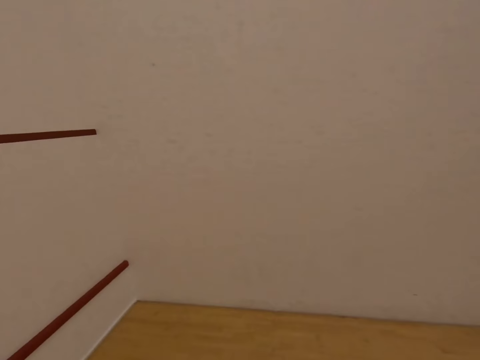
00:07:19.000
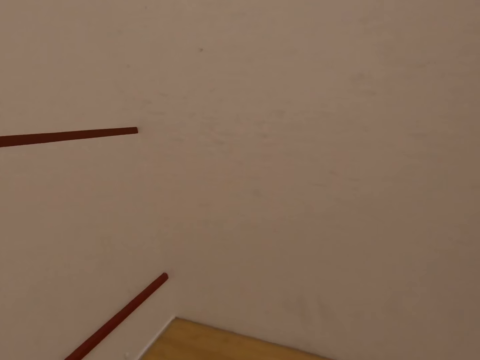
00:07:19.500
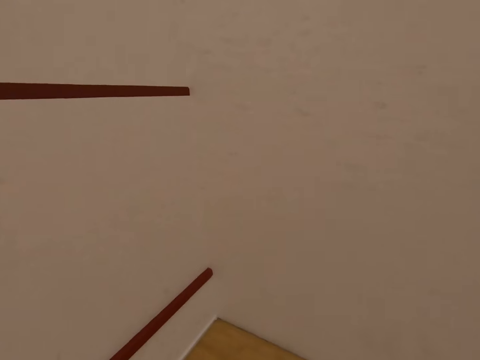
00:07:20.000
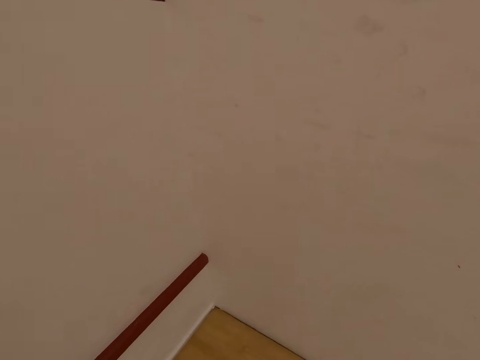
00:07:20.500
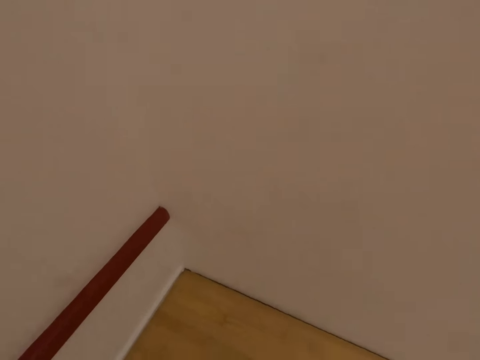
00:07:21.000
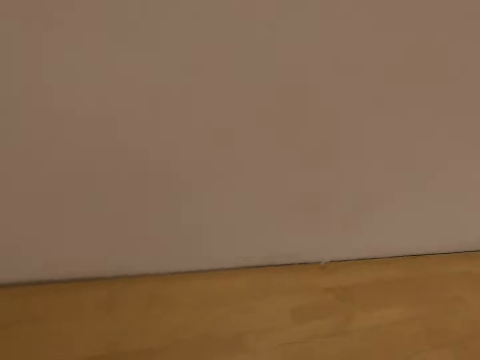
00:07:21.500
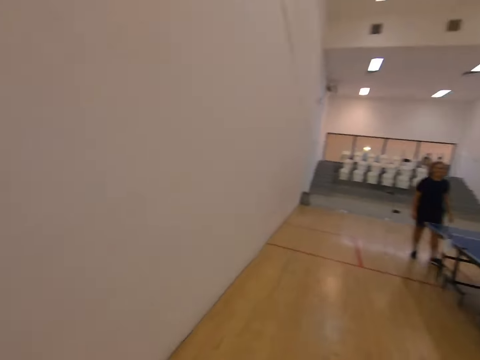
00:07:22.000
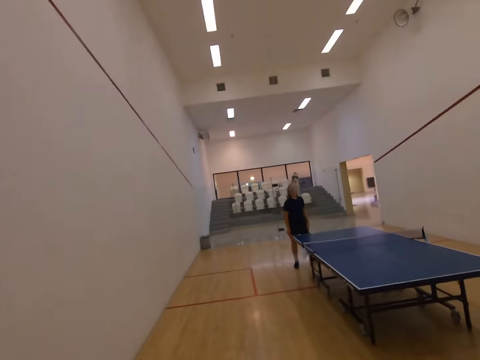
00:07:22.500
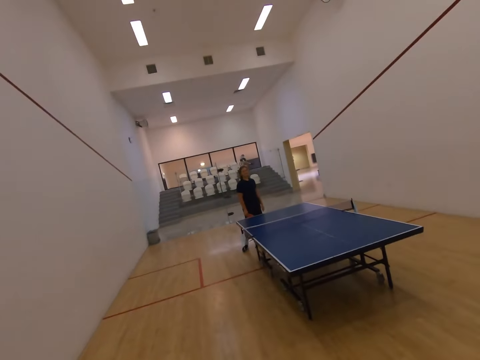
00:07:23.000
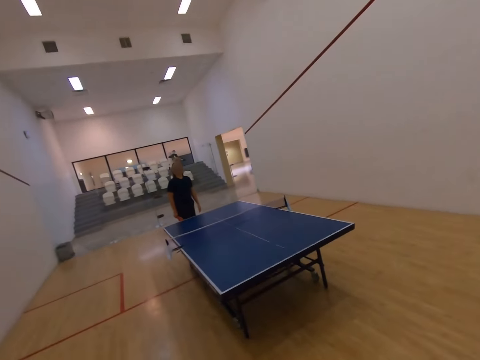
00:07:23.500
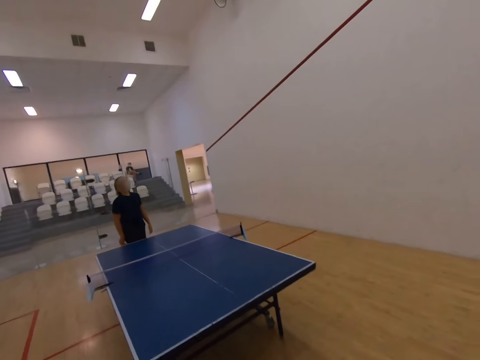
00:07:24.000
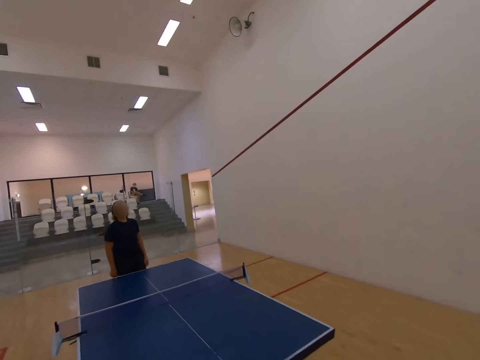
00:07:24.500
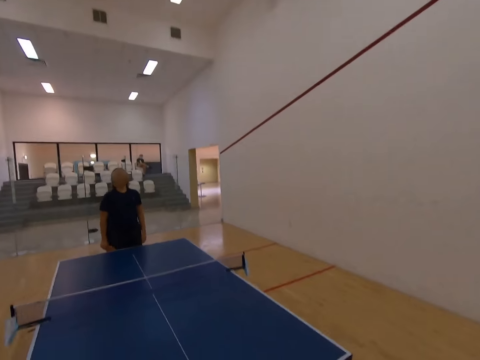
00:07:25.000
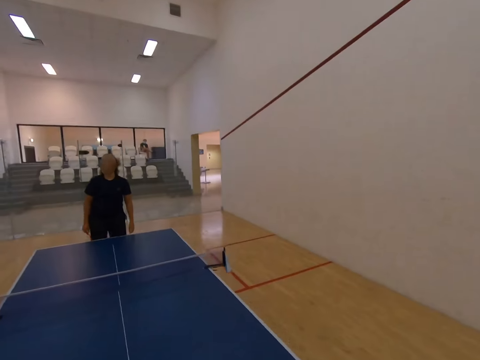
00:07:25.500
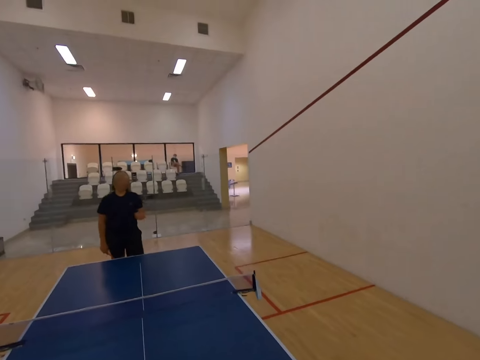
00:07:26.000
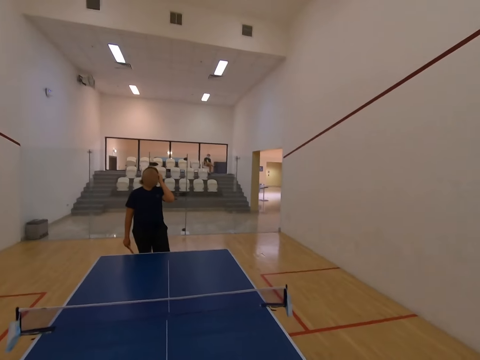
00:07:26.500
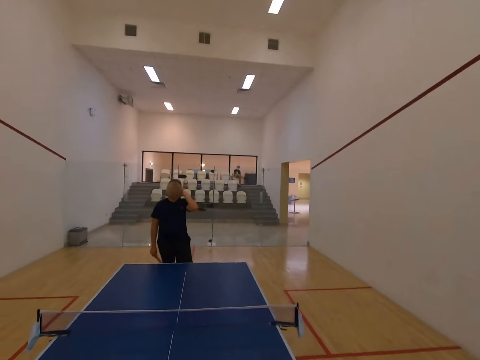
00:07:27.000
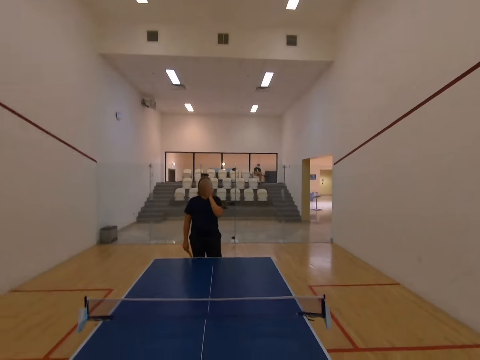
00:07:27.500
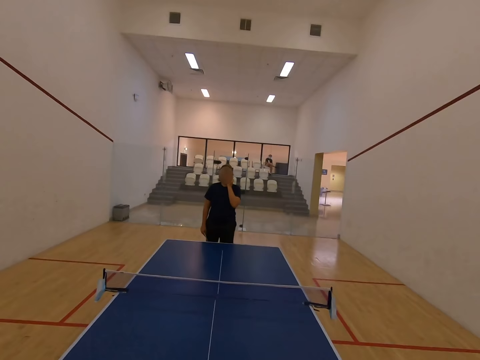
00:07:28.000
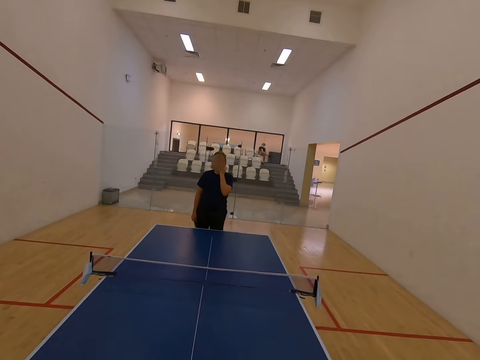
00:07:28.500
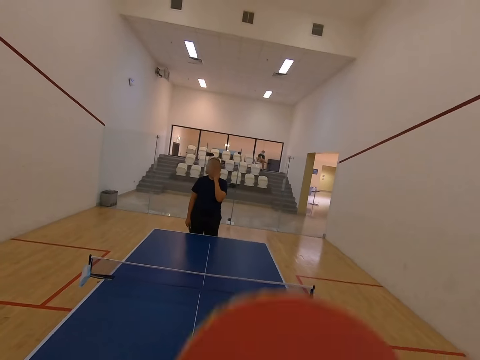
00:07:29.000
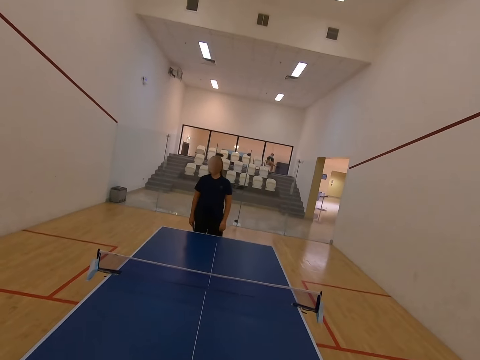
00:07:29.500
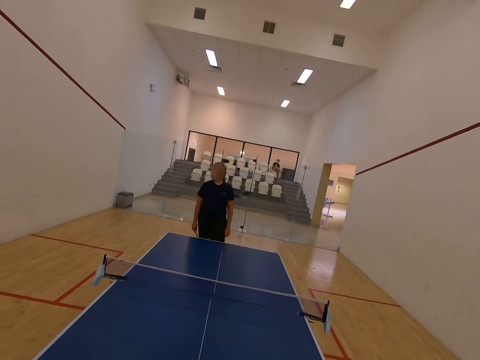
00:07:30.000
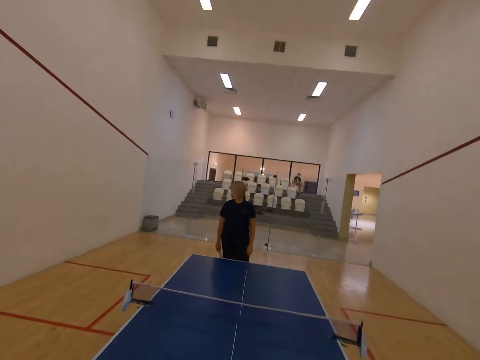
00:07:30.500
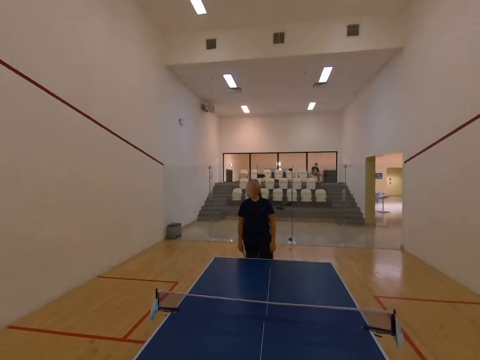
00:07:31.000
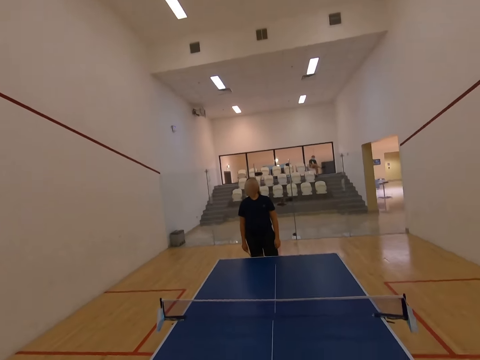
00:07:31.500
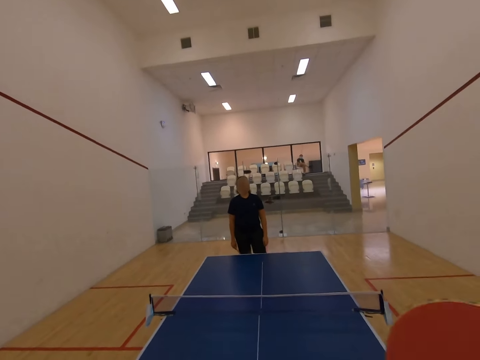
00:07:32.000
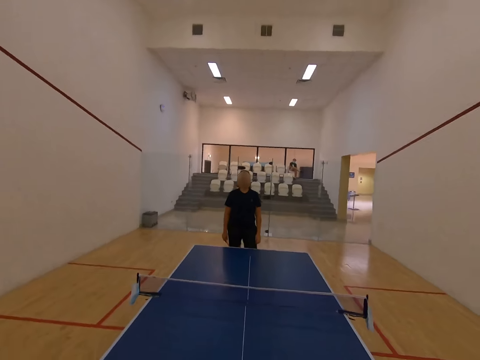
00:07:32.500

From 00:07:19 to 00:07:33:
The camera wearer looks at the tennis. They touch their hair.

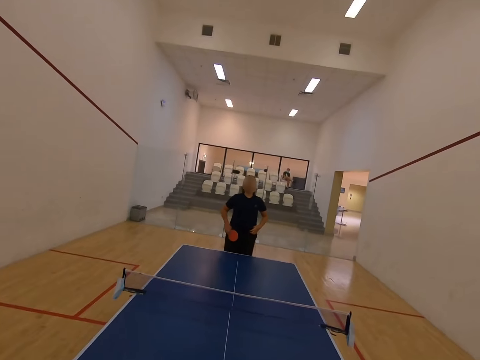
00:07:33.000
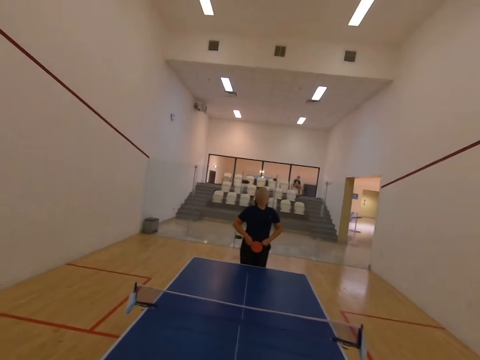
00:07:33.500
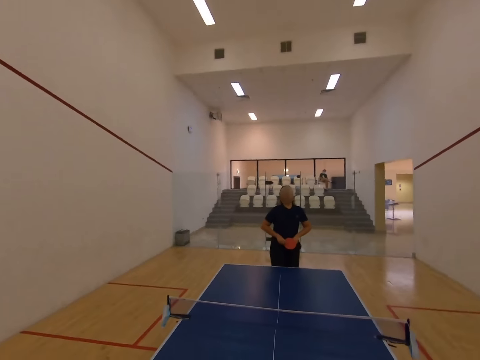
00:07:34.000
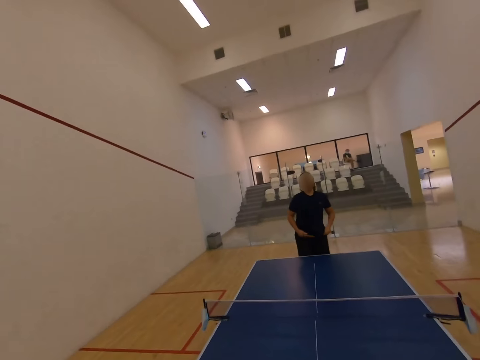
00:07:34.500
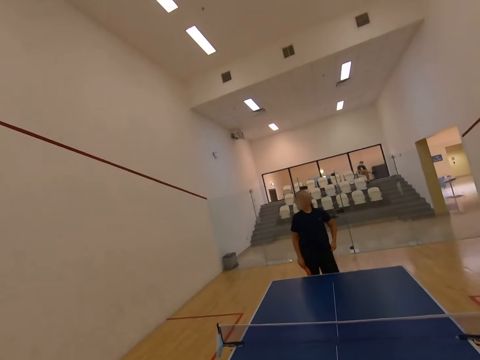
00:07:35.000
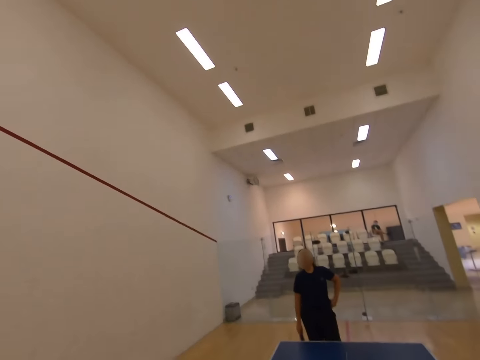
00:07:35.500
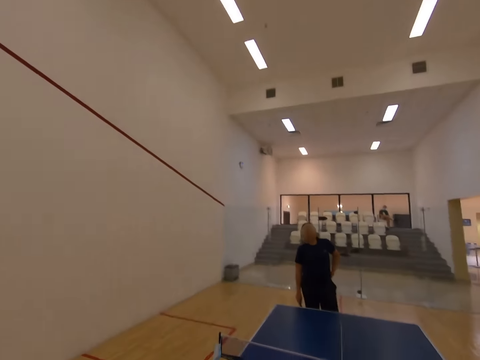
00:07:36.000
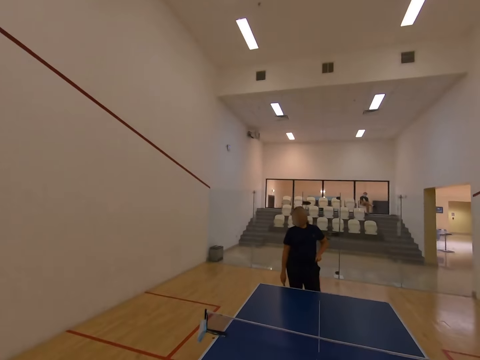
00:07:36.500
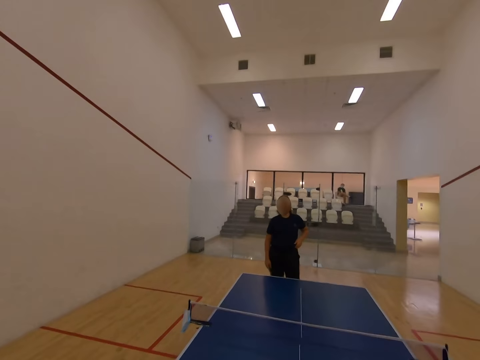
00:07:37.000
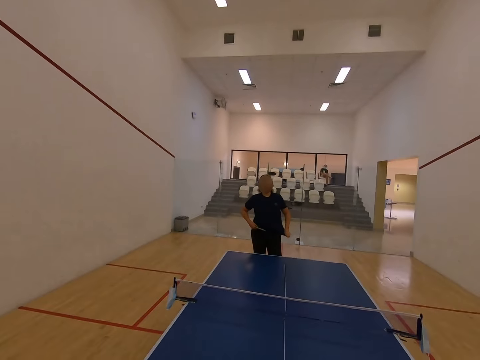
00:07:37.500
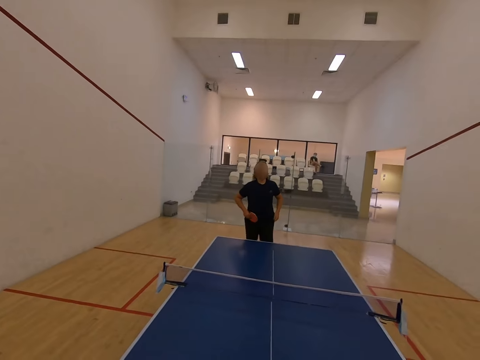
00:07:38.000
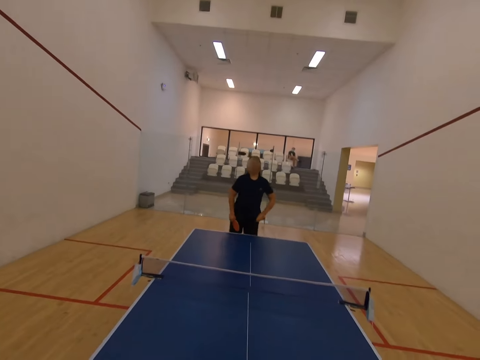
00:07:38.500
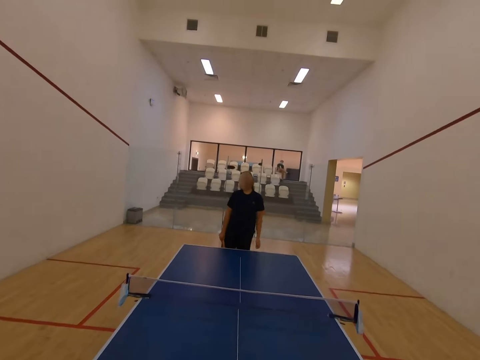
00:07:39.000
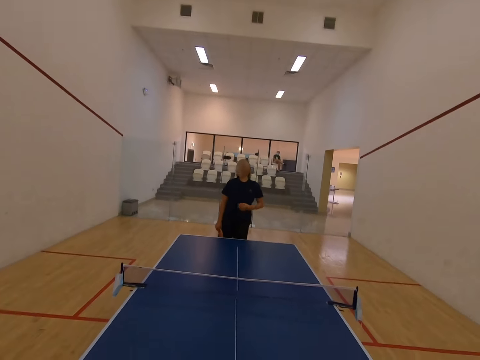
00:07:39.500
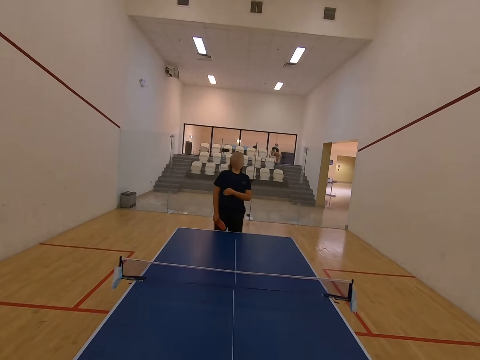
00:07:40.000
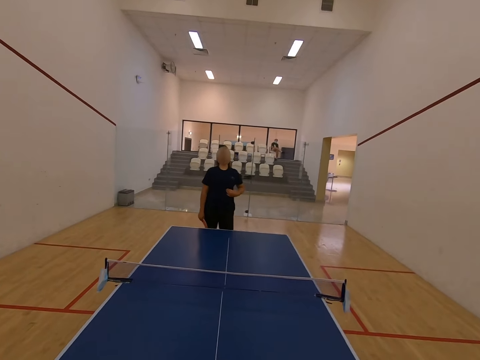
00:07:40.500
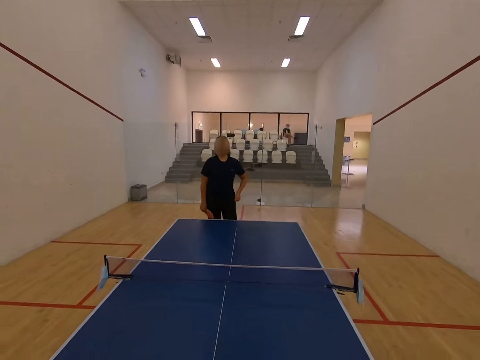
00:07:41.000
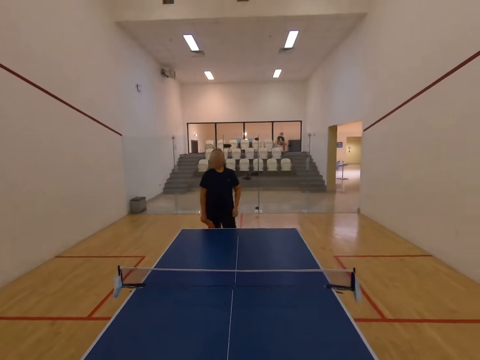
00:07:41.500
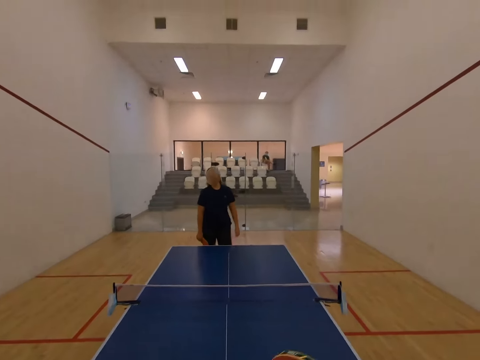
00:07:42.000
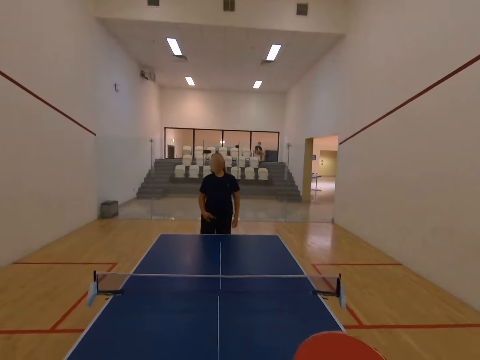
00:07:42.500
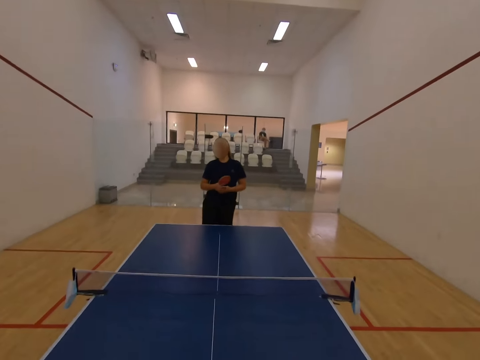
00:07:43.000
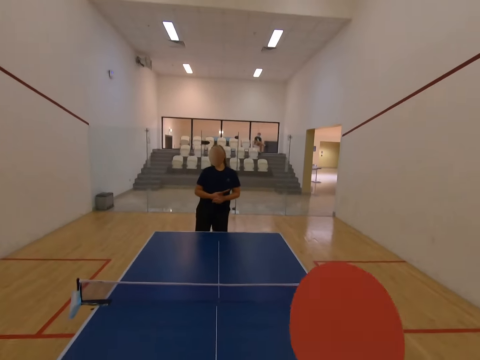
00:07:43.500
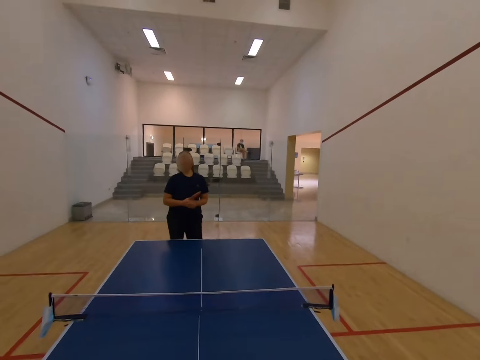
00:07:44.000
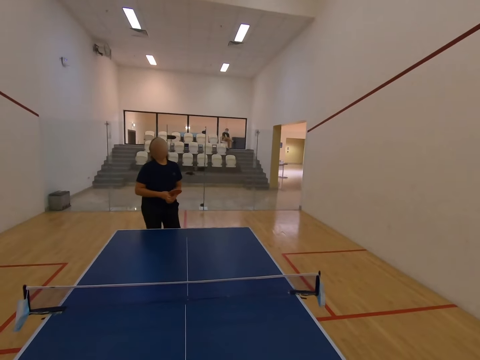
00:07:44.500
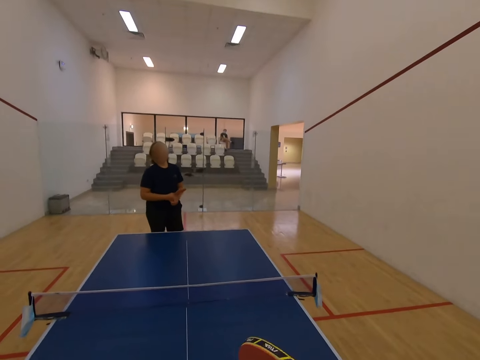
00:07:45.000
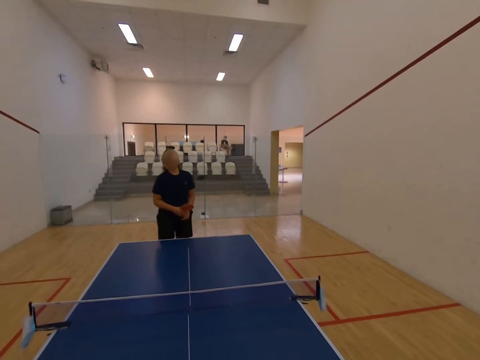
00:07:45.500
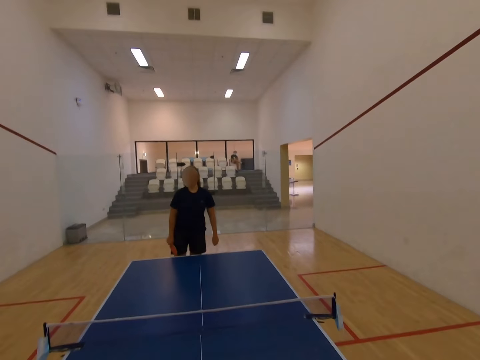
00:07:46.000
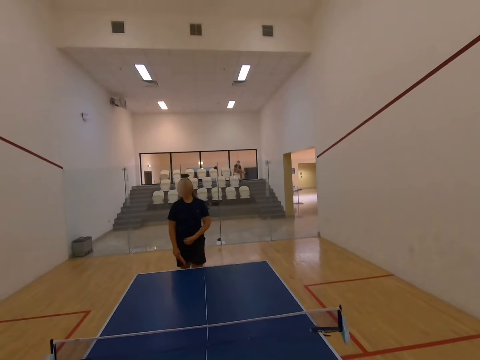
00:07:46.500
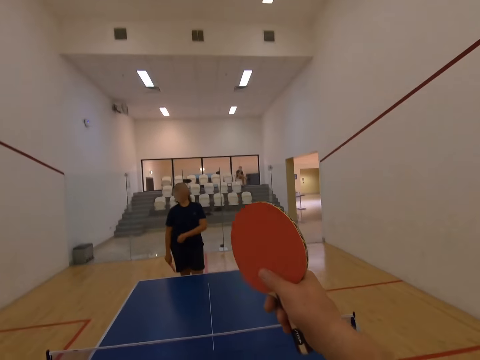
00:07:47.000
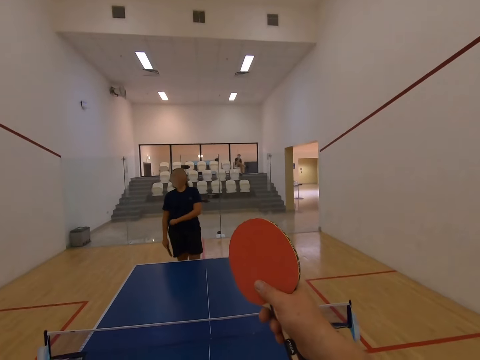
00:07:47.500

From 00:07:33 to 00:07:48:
The camera wearer touches their t-shirt. They scratch their back, touch the t-shirt, scratch their stomach, touch the t-shirt, and scratch their hand.
